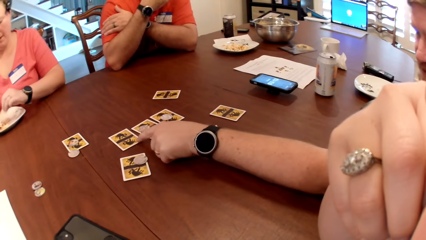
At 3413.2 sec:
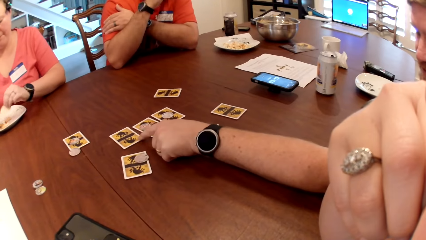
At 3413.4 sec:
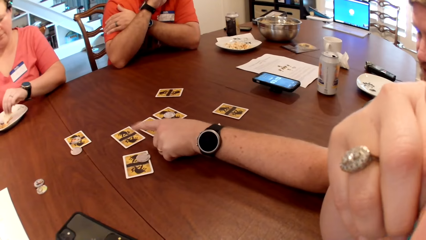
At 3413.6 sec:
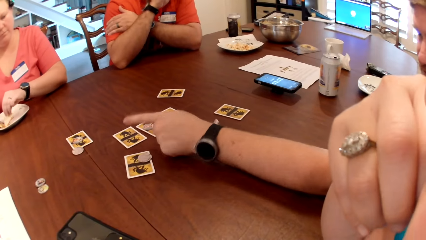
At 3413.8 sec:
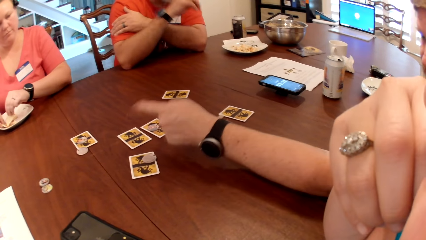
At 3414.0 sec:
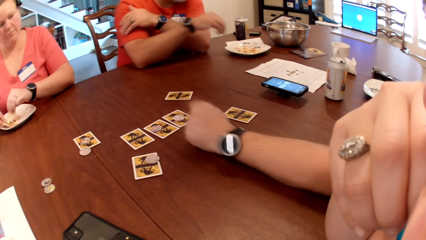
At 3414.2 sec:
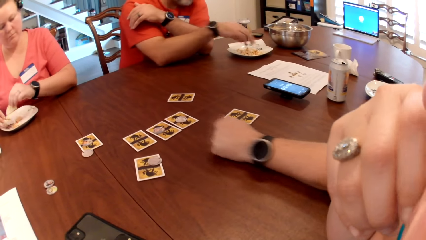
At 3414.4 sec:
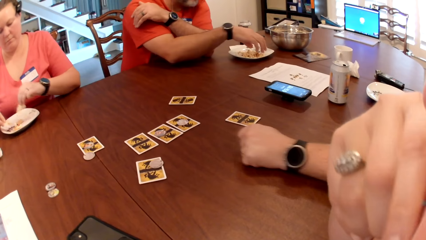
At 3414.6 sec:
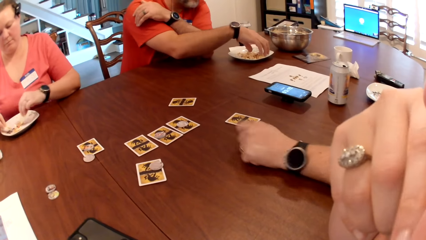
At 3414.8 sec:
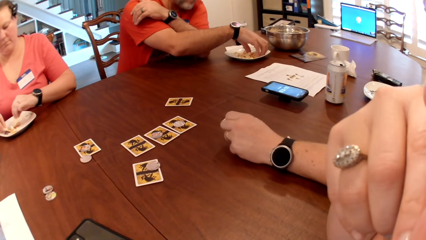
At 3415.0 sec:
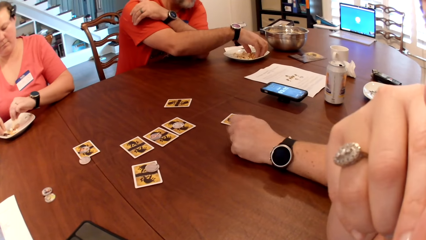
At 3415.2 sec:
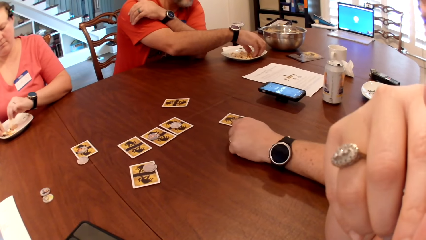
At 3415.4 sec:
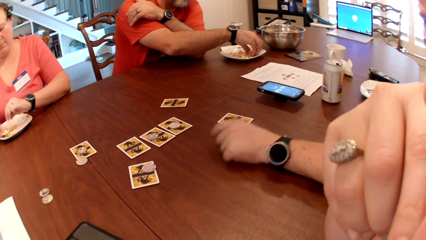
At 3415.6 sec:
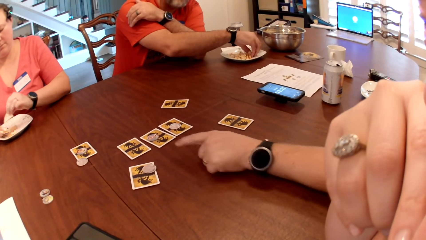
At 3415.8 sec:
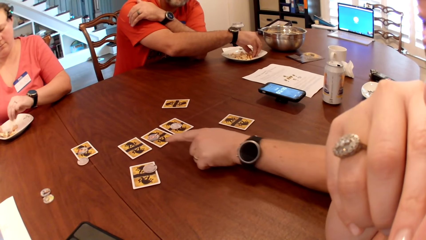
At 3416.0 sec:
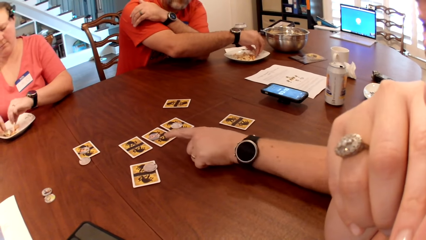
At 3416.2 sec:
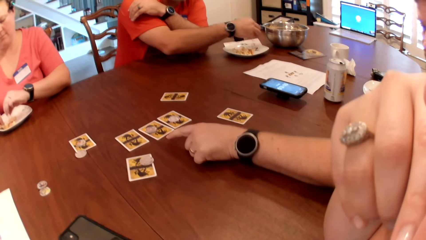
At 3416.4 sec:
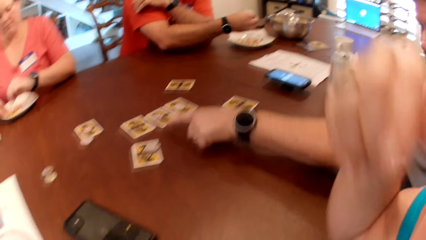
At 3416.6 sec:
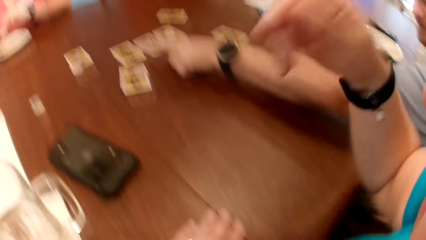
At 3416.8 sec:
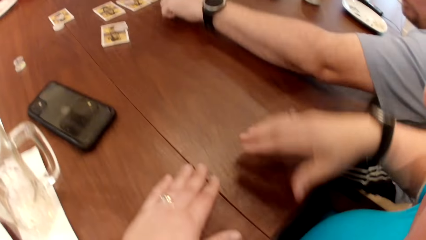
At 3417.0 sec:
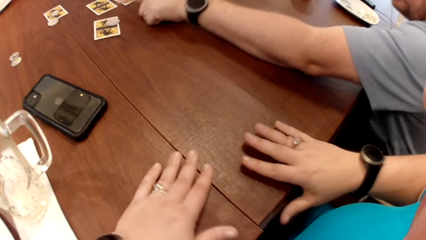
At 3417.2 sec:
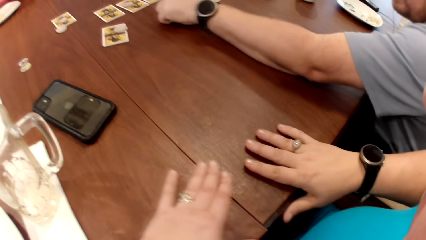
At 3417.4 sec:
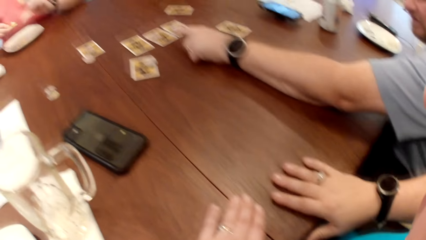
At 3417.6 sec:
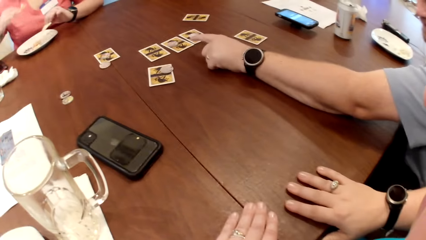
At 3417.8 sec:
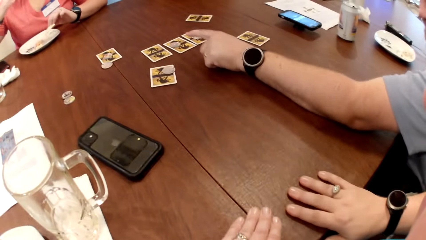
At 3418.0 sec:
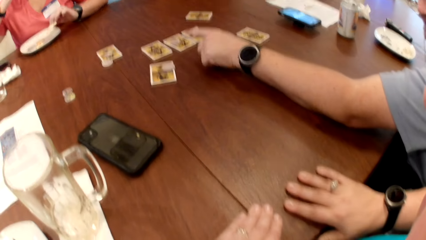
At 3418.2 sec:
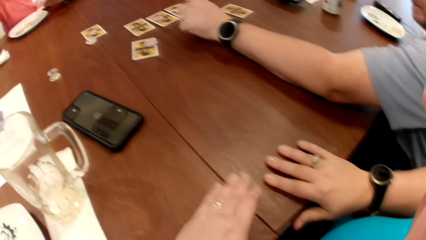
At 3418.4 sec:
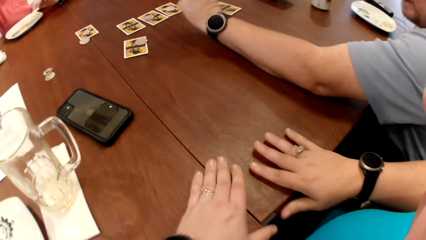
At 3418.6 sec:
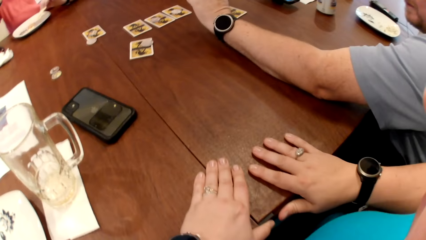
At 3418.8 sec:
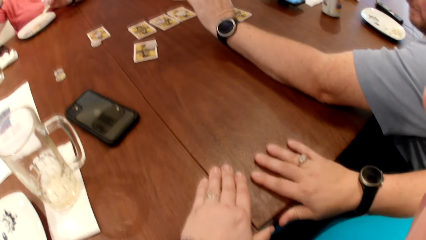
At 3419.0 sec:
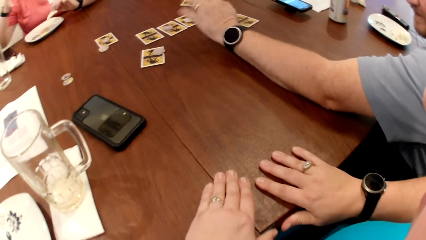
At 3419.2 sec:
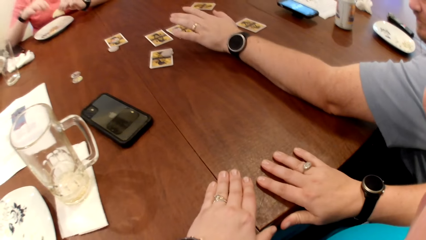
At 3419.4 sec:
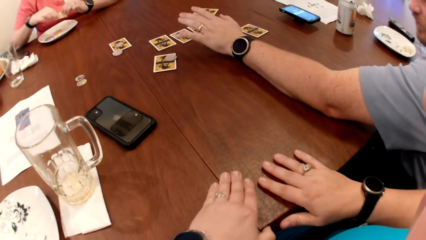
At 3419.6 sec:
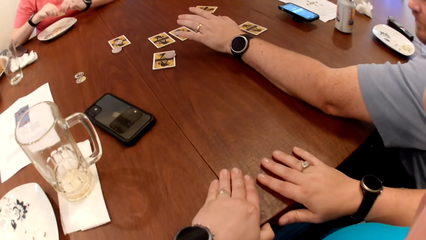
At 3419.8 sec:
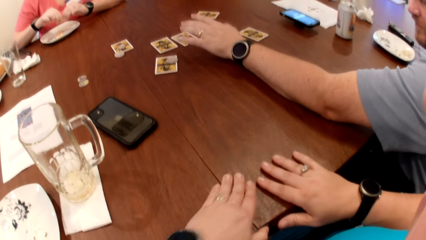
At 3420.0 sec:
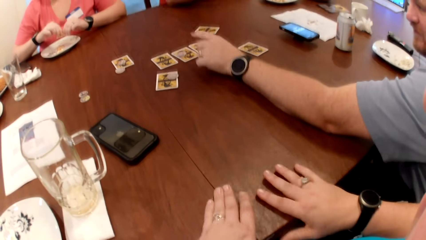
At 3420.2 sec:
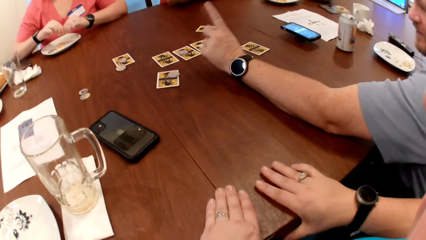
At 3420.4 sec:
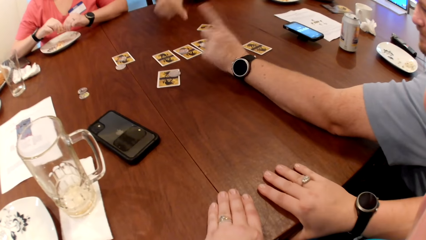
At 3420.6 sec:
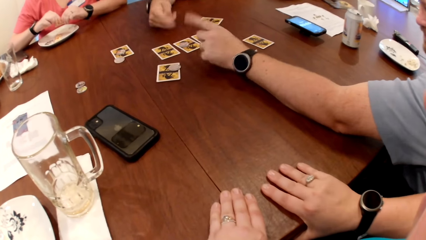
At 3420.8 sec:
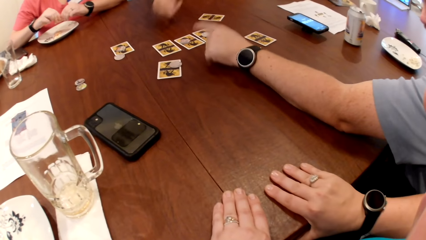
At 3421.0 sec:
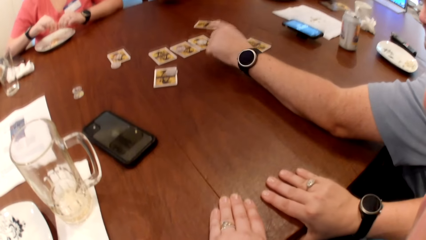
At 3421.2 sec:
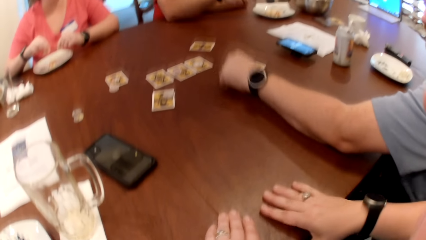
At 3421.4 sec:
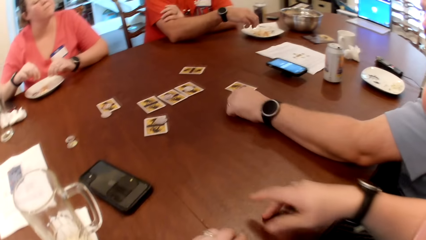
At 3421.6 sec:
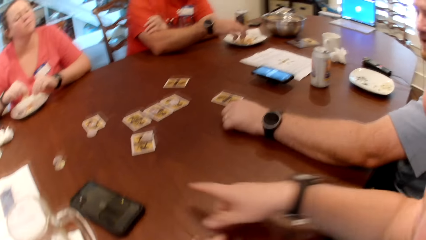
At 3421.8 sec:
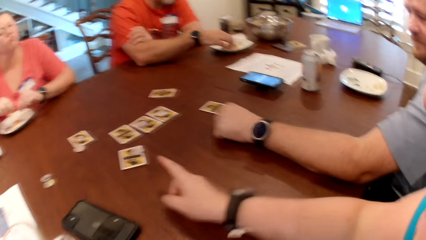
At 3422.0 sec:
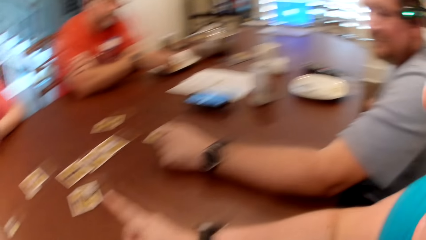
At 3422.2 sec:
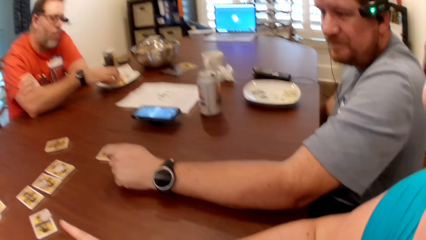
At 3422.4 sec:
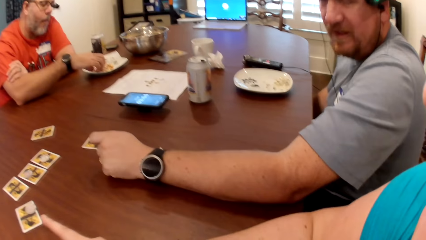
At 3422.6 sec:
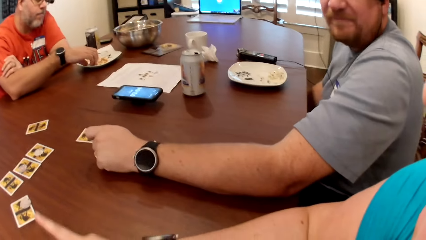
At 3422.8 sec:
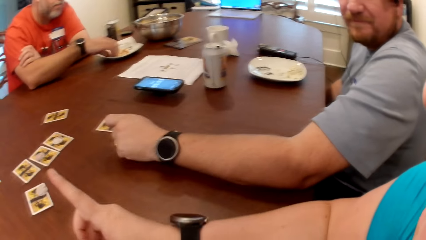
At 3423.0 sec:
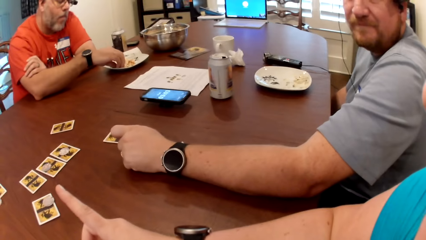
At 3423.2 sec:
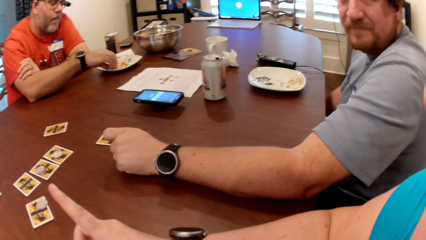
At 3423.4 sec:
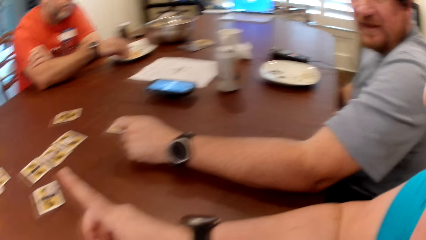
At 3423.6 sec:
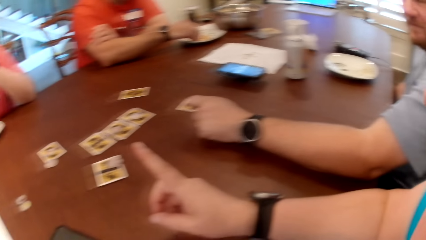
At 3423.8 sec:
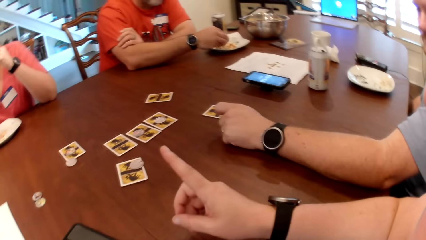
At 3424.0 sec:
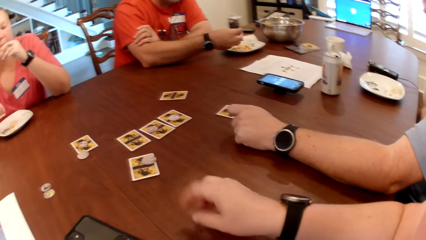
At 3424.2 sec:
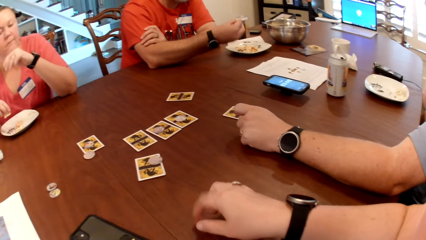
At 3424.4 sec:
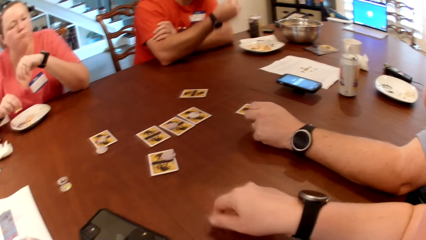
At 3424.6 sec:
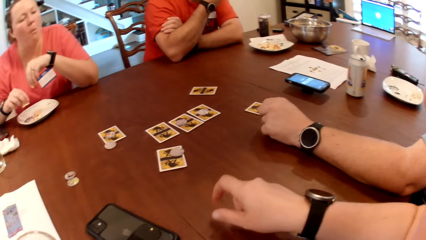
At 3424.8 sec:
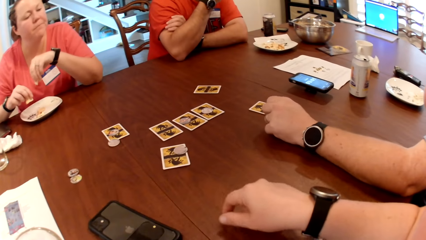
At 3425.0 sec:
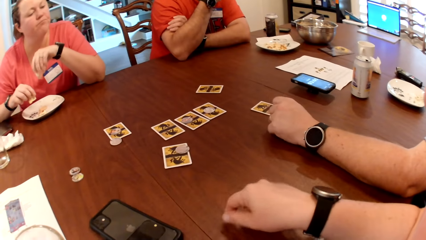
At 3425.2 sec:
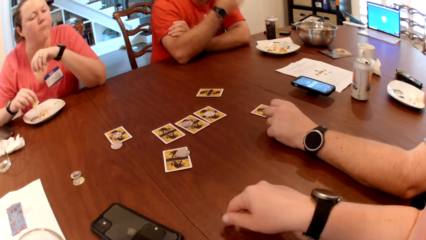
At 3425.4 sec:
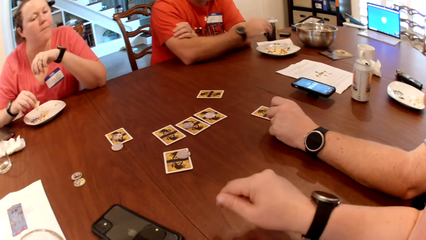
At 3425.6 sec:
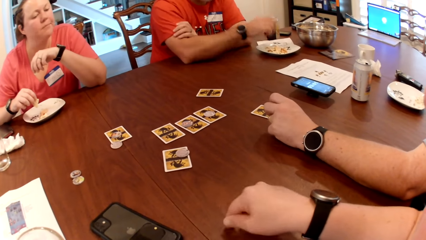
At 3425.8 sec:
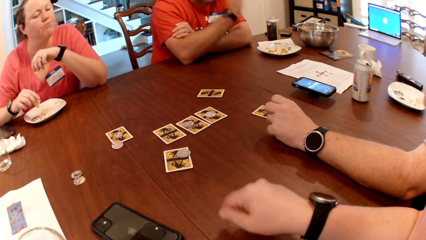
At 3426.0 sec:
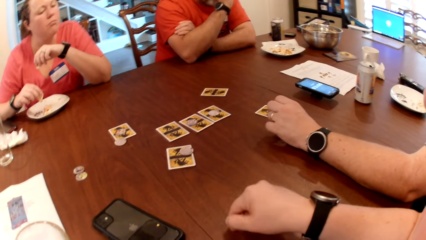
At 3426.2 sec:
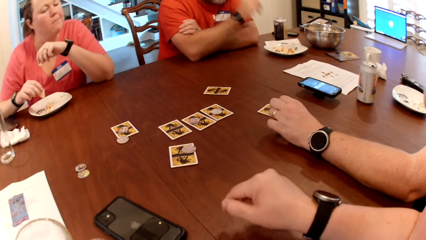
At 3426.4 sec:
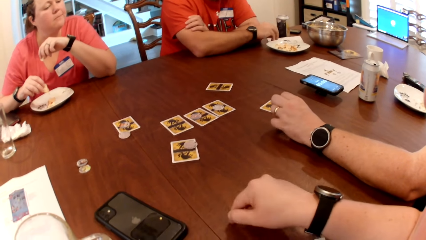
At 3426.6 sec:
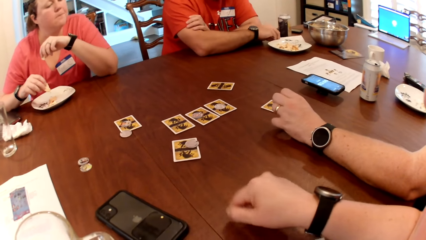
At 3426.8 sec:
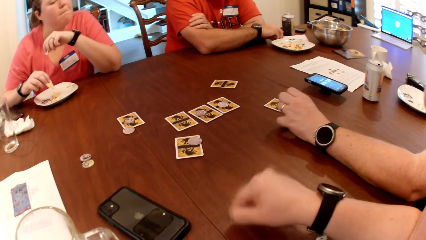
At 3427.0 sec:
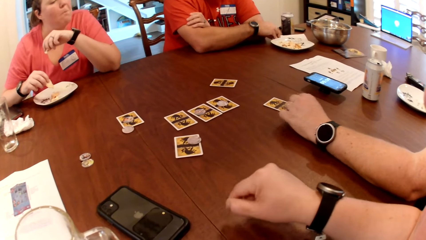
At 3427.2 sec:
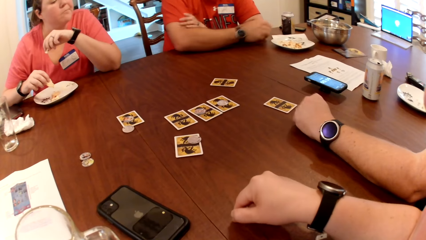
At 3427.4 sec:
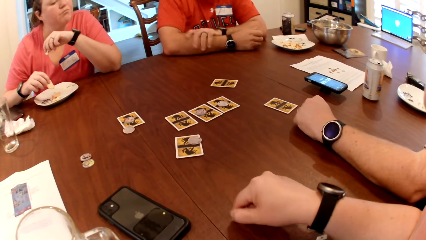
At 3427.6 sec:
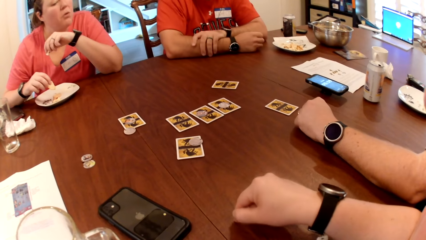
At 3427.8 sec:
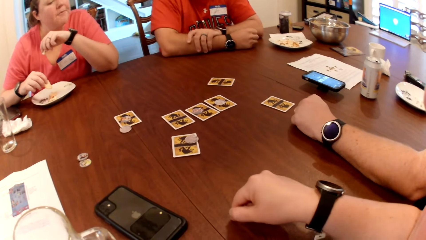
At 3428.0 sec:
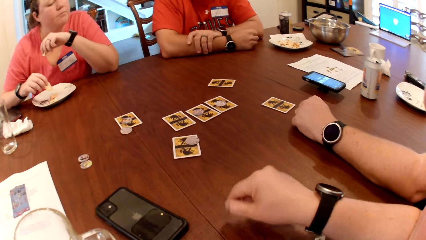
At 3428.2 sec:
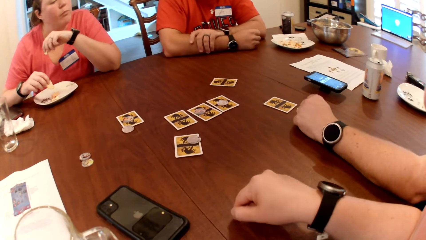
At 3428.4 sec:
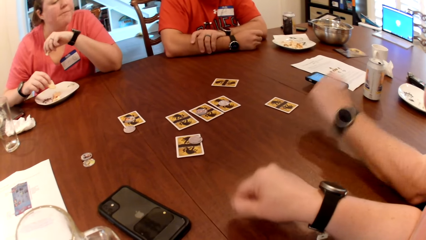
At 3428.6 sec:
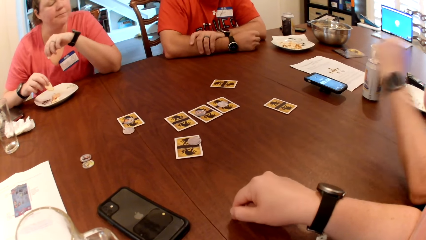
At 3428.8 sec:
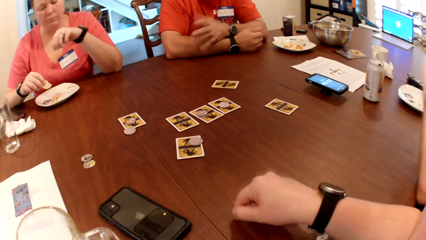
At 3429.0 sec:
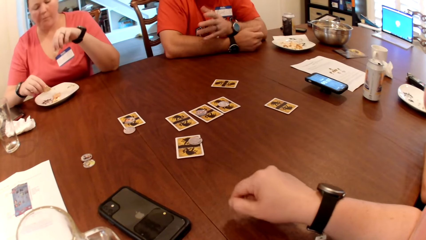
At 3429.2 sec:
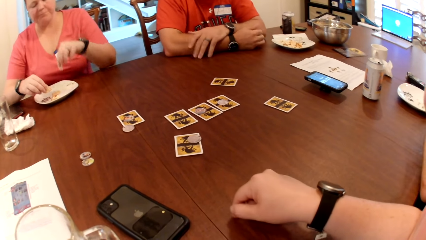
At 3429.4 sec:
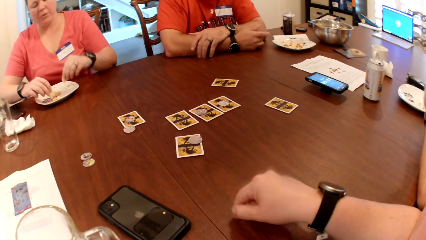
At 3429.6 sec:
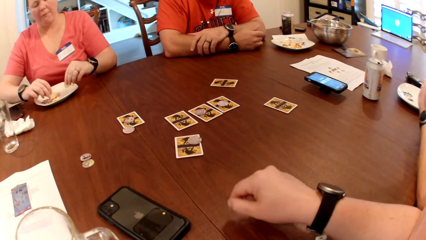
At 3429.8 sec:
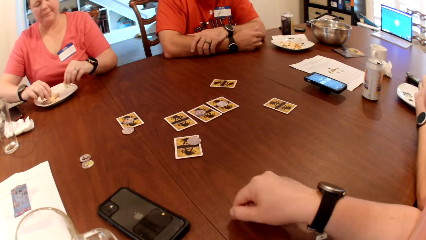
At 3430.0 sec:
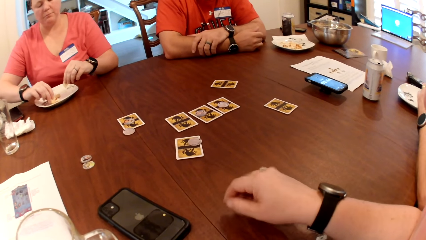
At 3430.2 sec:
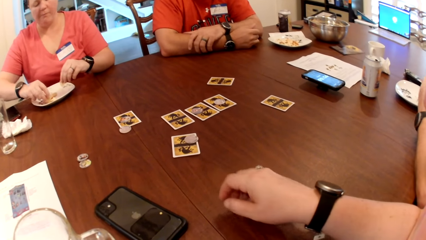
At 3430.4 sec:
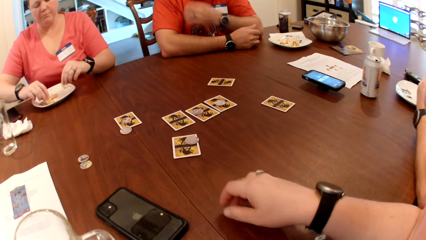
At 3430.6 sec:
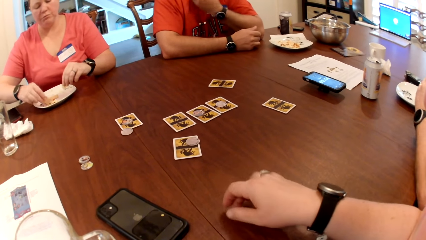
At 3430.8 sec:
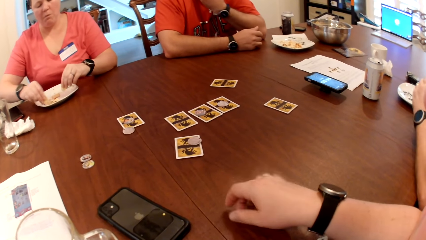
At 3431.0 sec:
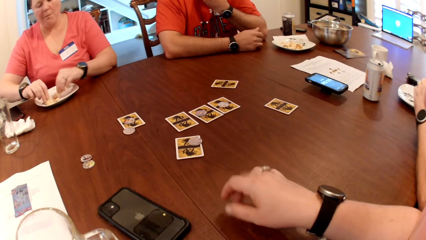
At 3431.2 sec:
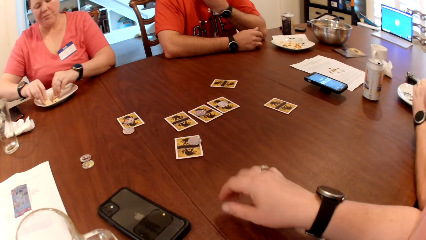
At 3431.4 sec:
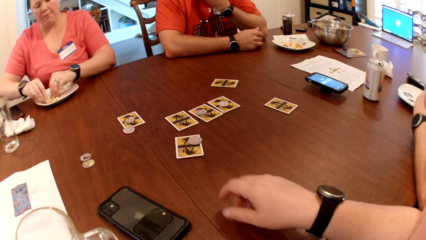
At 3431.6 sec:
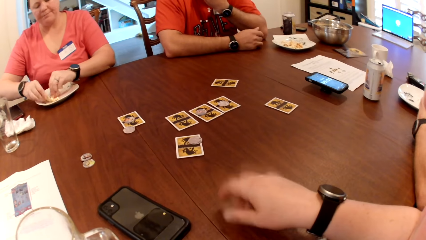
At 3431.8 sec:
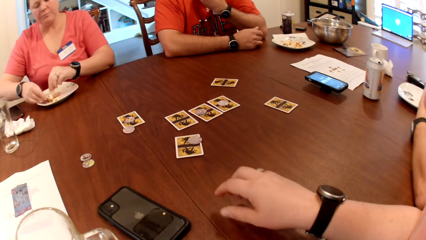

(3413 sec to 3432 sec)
The camera wearer drops her right hand on the table. A woman raises a biscuit from her plate with her right hand. The woman breaks the biscuit with both hands. A man gestures with his right hand. The camera wearer gestures with her right hand. The man eats popcorn from his plate with his right hand. The camera wearer, the woman, the man and another man dialogue. The camera wearer knocks the table with her right hand. The first man wipes his right hand on his paper napkin on the table. The woman dips biscuits into cheese in her plate with both hands.
